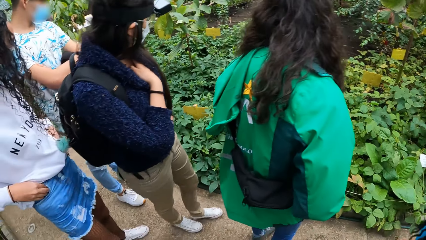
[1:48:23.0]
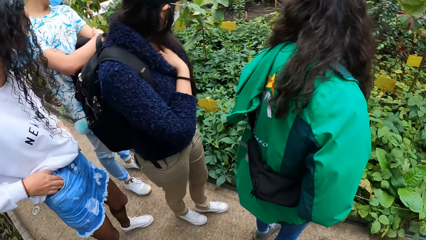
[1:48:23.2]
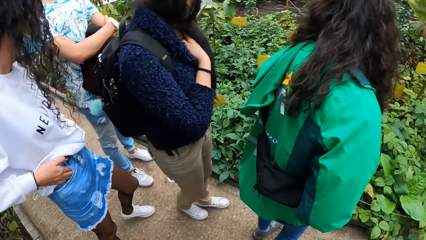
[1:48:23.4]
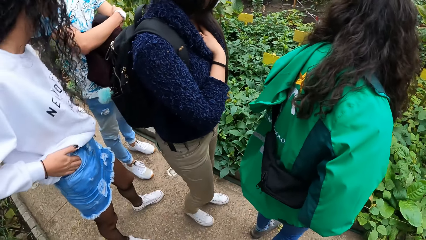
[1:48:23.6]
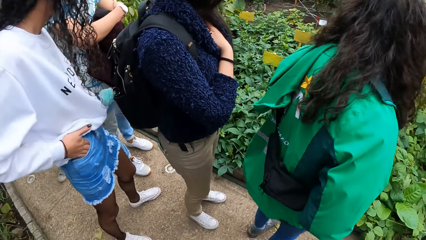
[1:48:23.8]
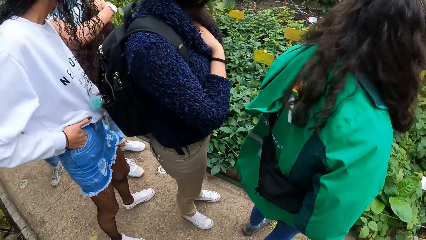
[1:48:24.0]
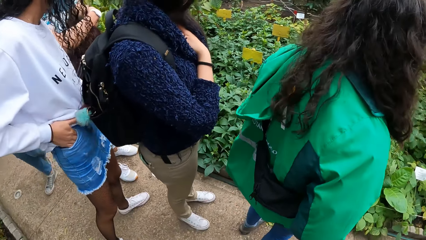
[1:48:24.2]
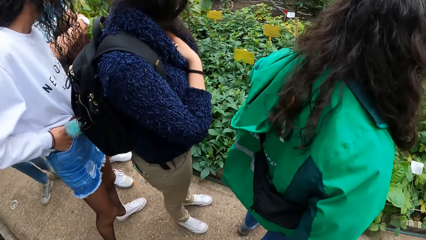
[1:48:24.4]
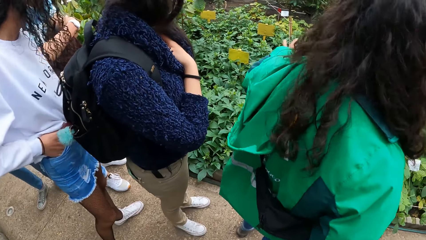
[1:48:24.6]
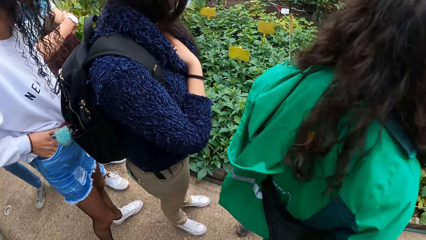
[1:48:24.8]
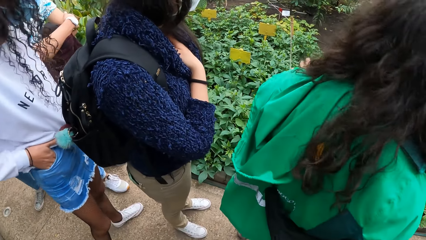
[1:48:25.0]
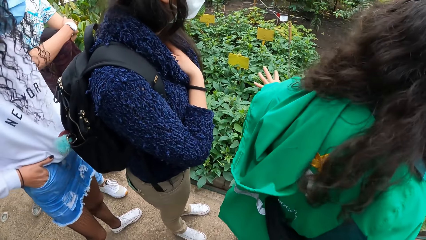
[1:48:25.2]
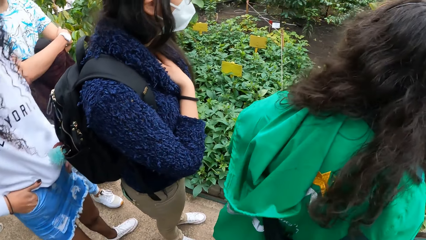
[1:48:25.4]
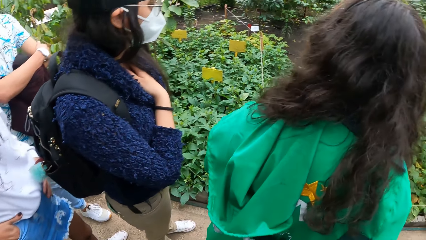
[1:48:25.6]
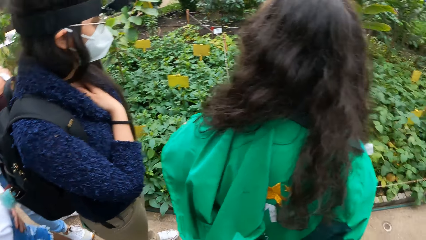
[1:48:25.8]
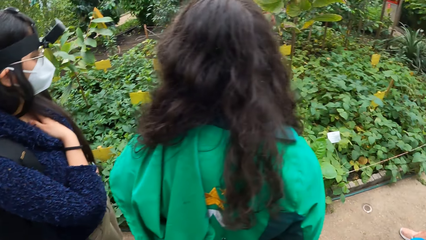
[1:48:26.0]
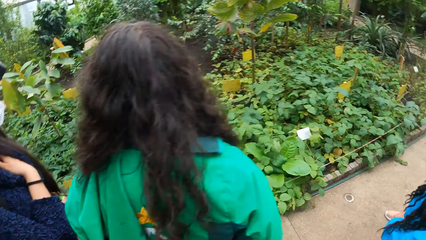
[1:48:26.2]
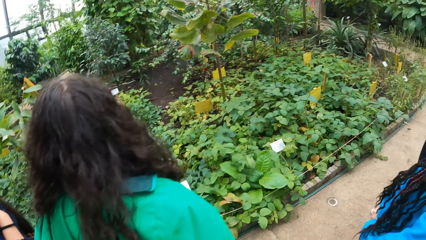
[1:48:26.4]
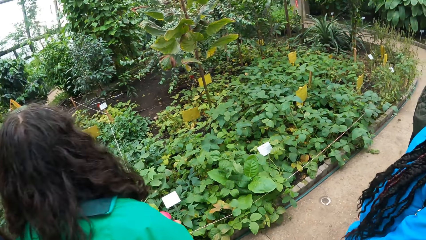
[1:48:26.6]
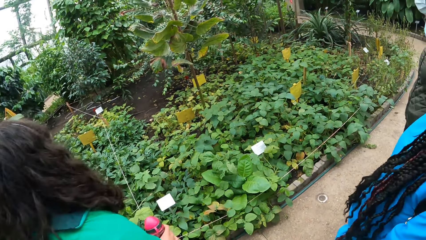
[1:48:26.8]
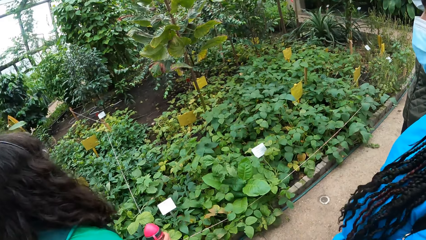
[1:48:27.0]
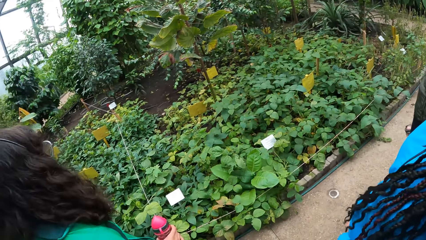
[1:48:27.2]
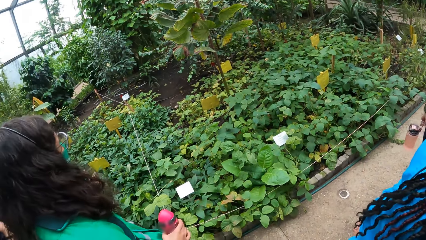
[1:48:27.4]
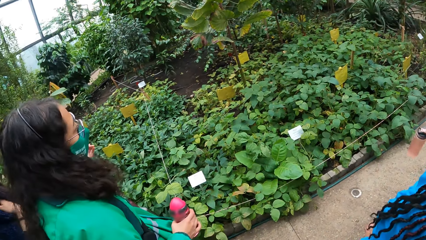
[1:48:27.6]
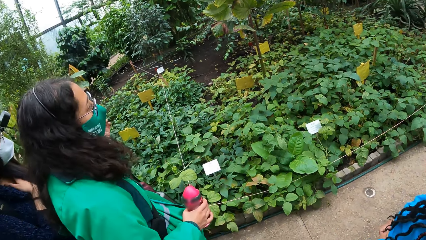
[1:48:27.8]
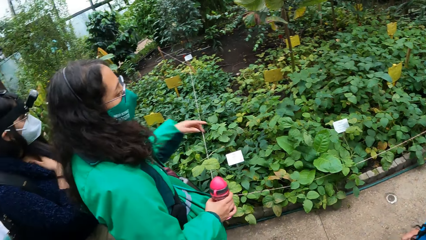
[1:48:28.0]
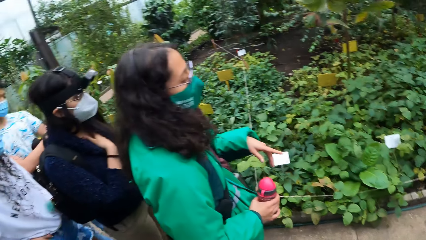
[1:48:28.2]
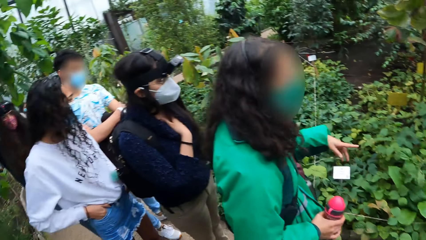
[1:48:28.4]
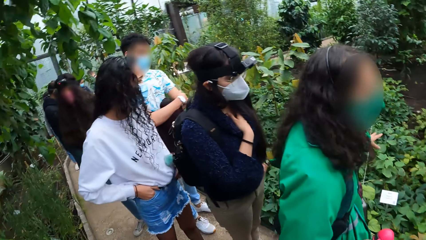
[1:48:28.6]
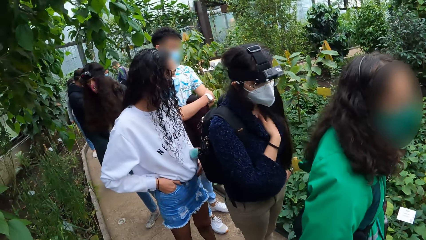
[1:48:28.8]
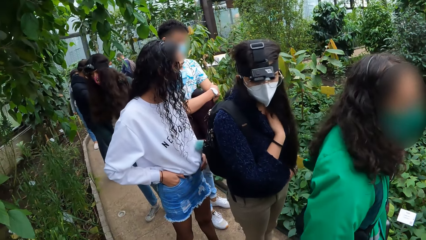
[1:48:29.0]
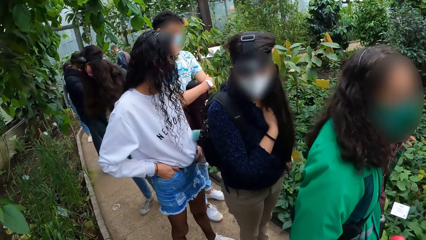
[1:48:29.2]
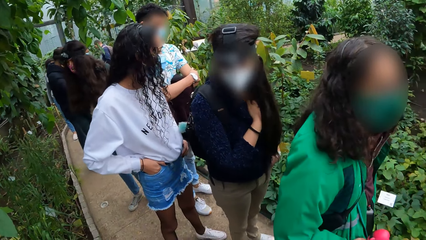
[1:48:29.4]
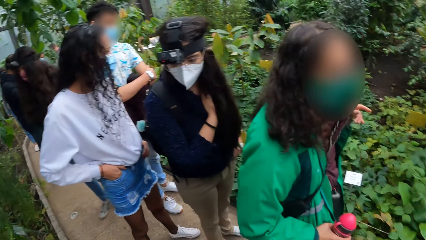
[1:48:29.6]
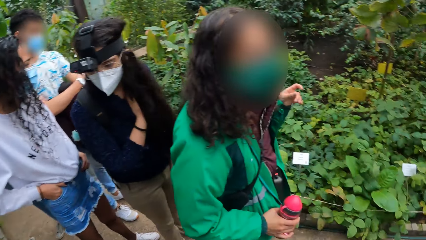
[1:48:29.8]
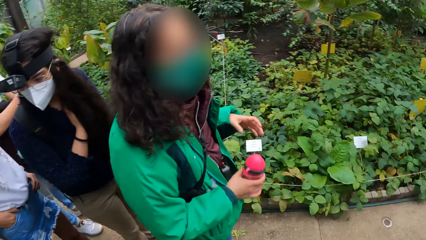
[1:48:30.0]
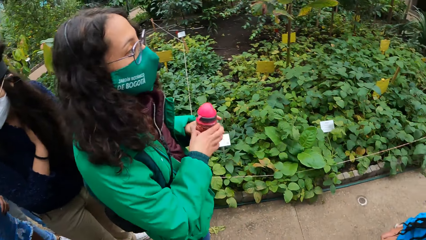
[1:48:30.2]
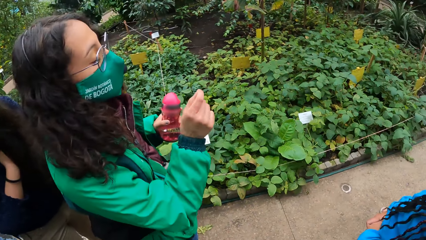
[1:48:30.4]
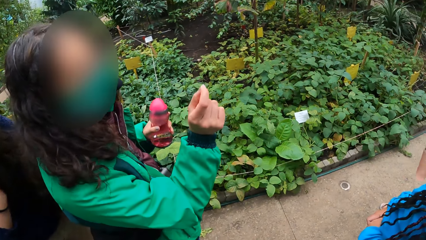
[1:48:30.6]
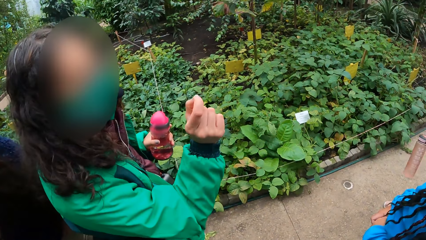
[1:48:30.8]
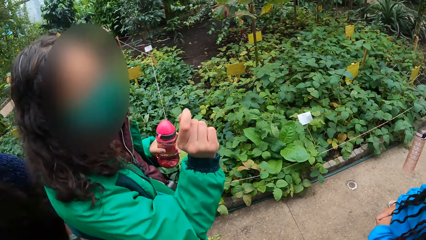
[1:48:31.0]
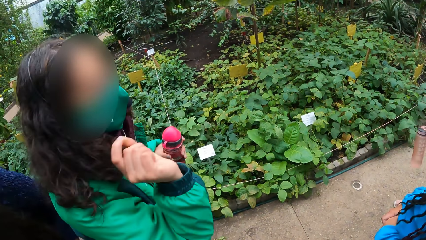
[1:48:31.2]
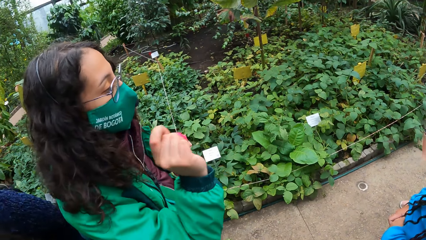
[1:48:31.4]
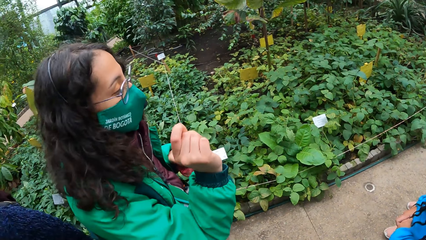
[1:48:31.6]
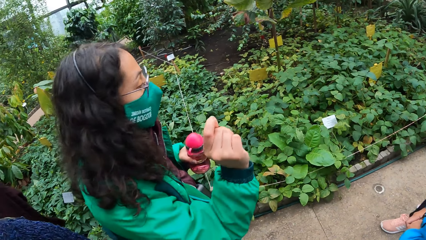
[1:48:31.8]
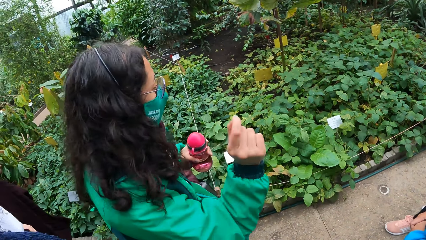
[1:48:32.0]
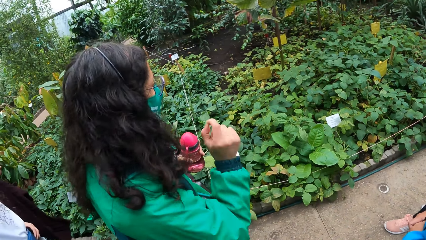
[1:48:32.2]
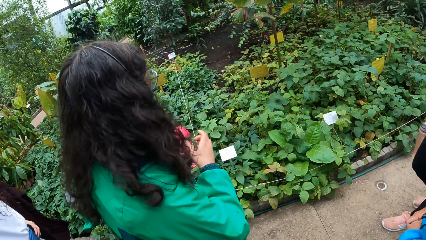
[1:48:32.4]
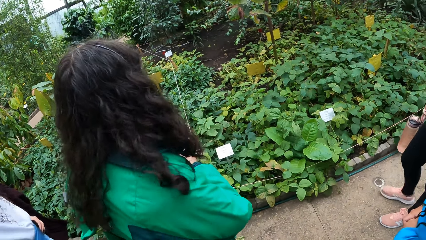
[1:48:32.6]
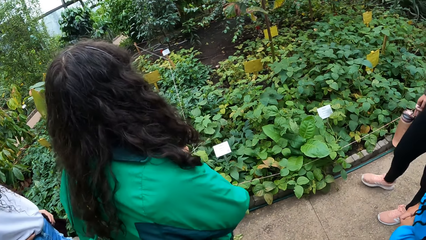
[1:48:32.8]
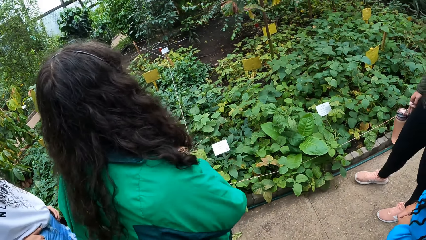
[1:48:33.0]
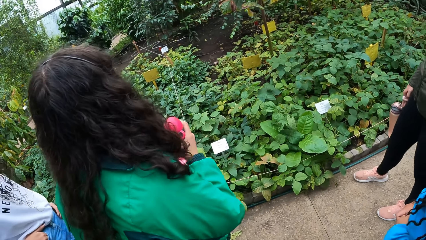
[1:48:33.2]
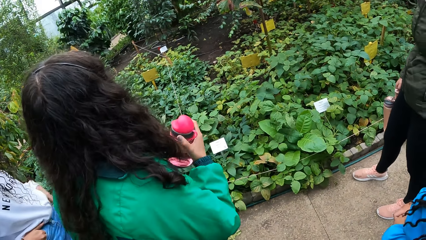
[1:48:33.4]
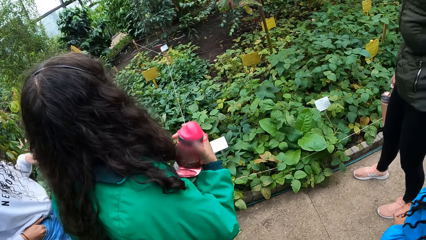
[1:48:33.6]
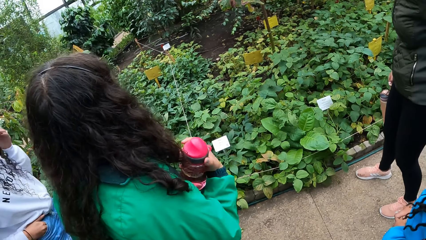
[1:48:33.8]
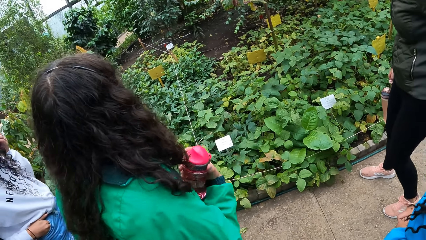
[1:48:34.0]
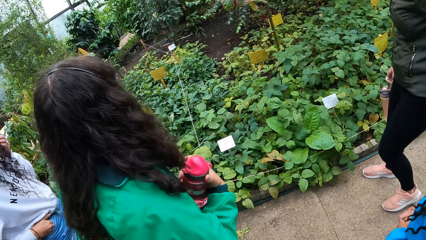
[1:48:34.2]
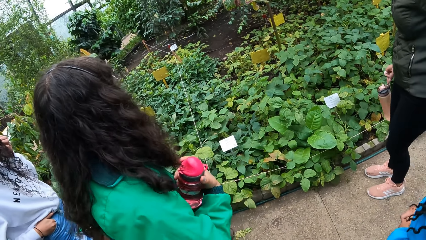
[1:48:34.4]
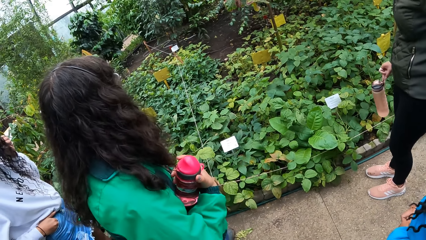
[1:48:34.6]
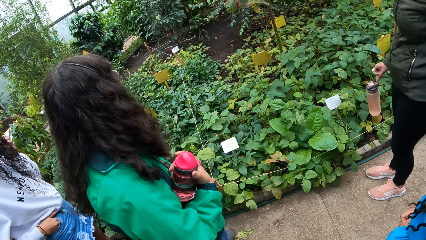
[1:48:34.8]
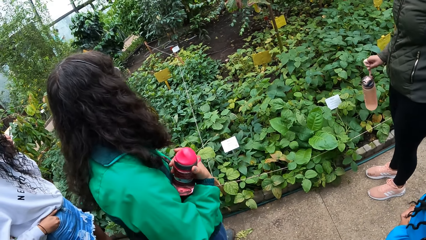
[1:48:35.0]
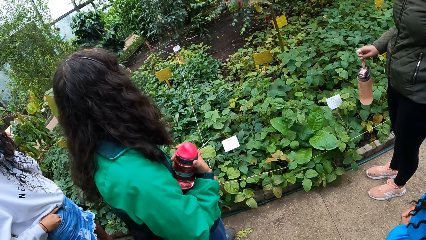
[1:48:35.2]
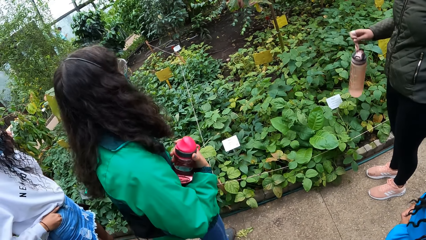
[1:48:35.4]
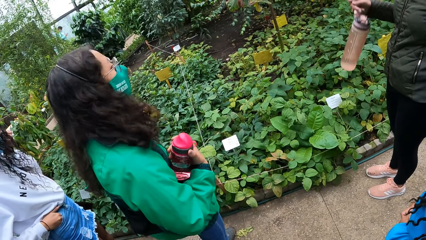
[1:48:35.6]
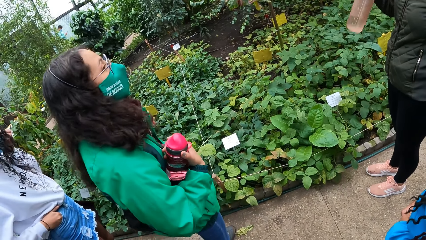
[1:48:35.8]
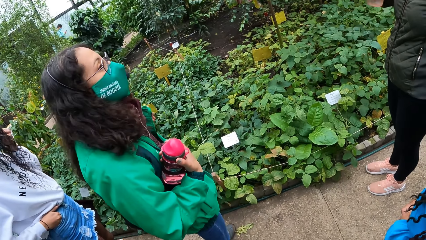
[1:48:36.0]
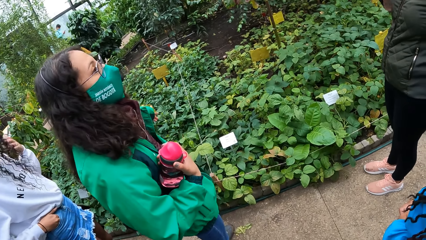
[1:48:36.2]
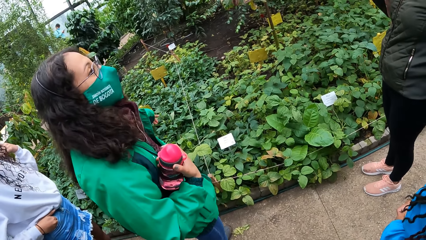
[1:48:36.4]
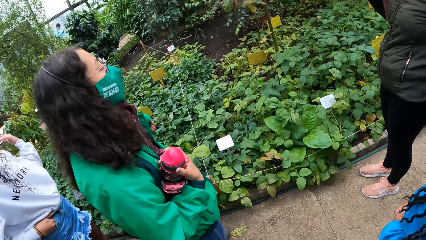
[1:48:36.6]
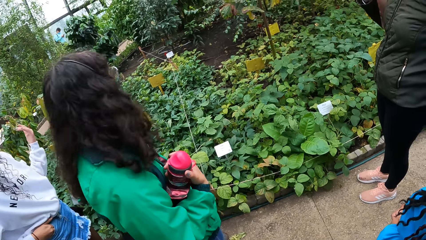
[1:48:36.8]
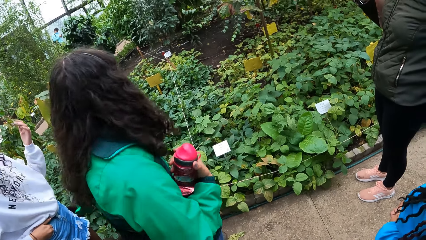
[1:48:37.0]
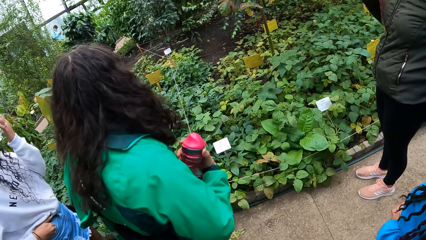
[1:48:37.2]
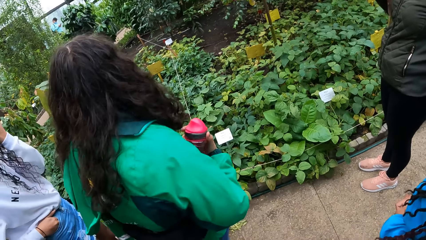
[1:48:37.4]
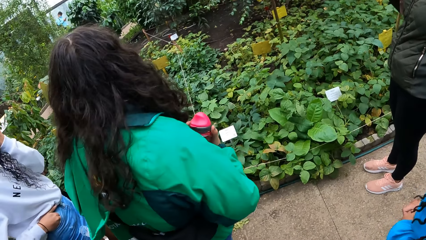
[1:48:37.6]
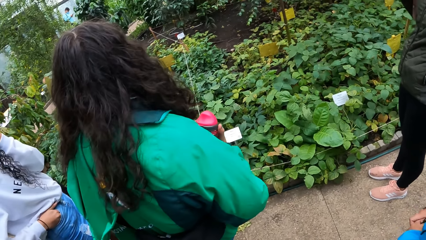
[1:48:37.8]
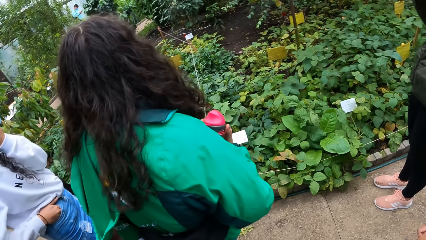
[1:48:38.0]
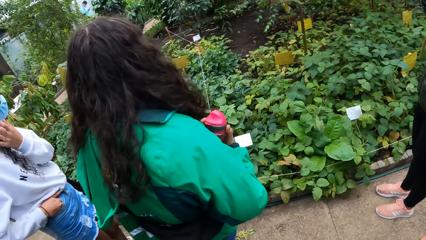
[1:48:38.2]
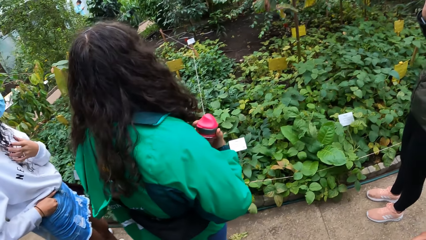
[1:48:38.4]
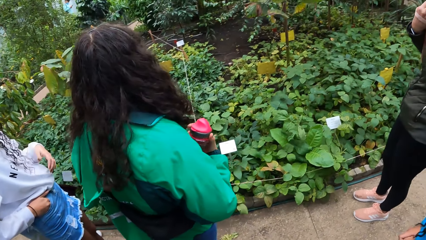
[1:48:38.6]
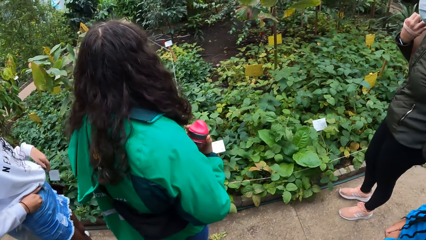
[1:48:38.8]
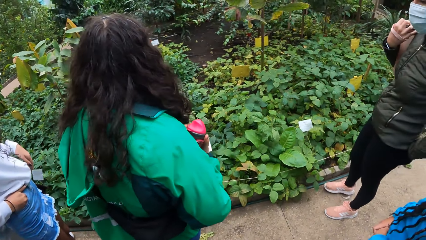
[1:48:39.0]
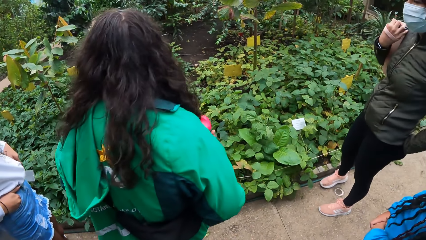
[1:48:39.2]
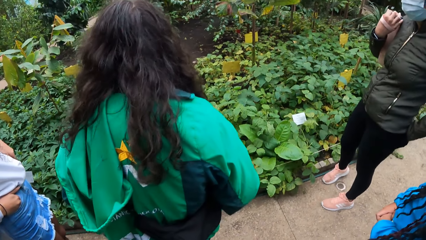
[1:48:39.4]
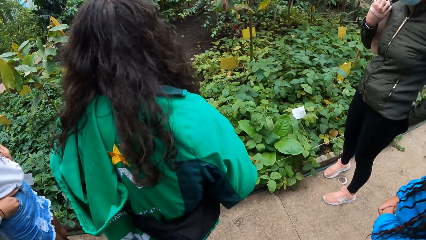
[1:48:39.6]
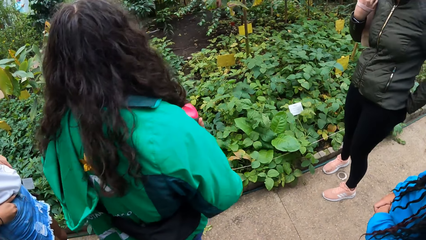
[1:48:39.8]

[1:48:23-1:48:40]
The woman addresses the group of people. The camera wearer looks at the plants. The woman gesticulates with both hands. The woman converses.
